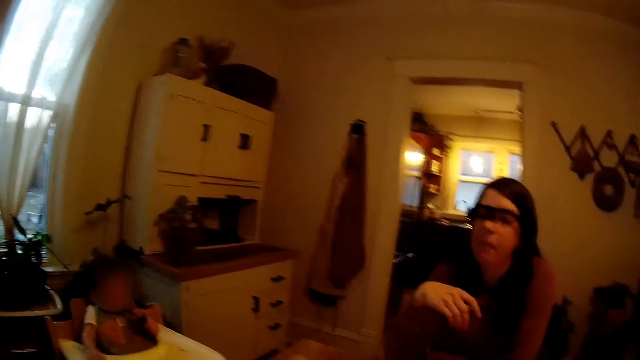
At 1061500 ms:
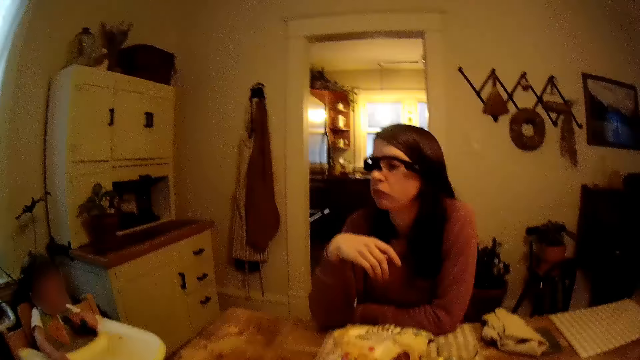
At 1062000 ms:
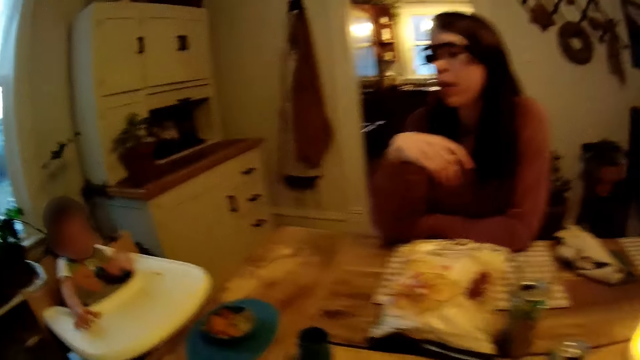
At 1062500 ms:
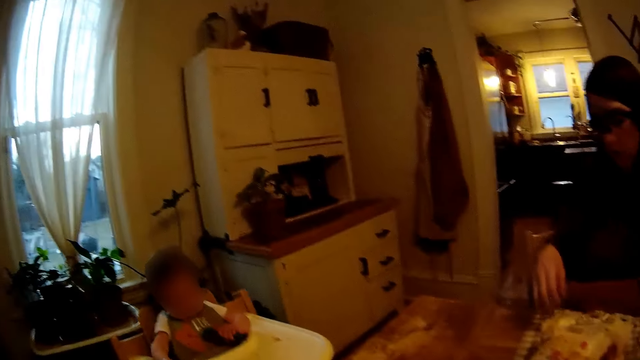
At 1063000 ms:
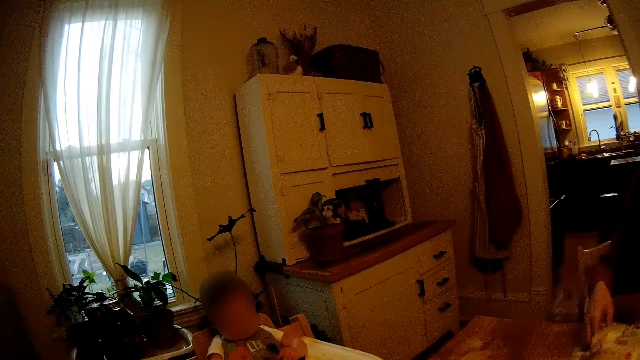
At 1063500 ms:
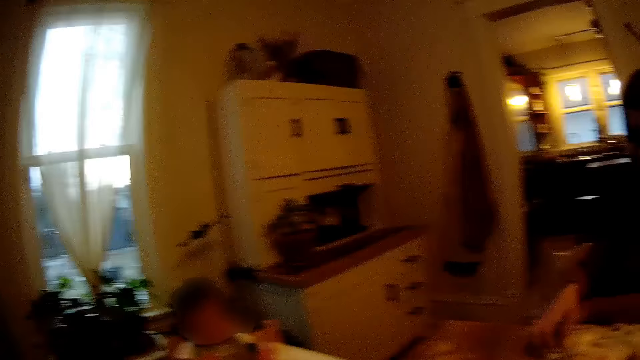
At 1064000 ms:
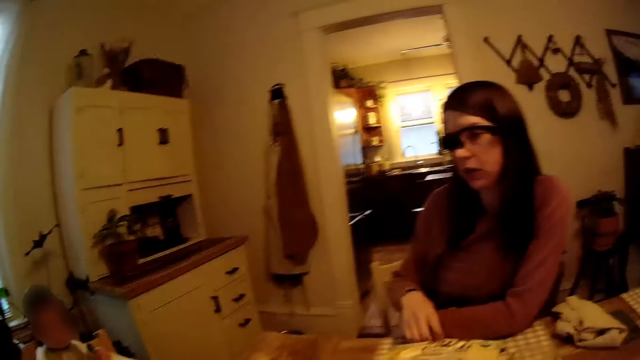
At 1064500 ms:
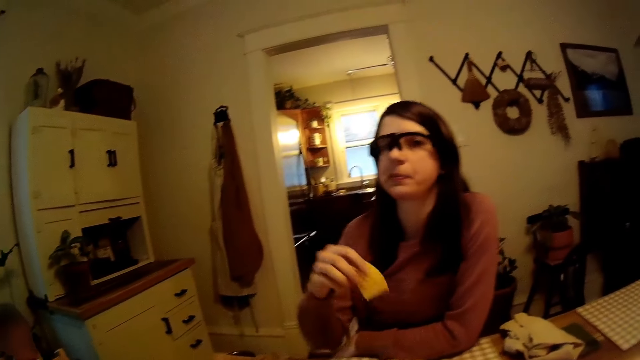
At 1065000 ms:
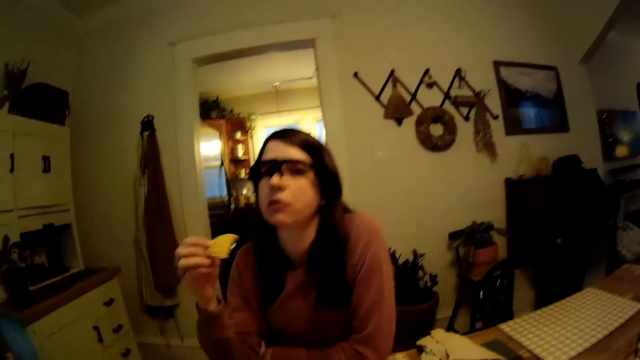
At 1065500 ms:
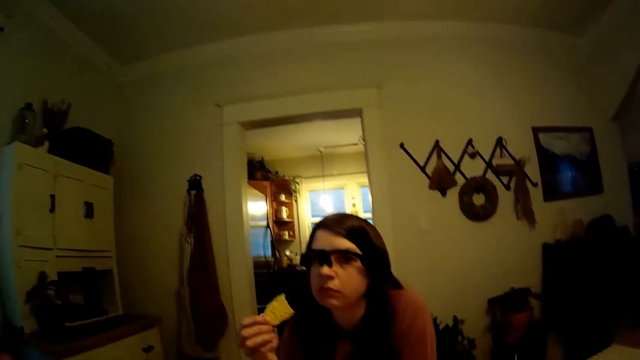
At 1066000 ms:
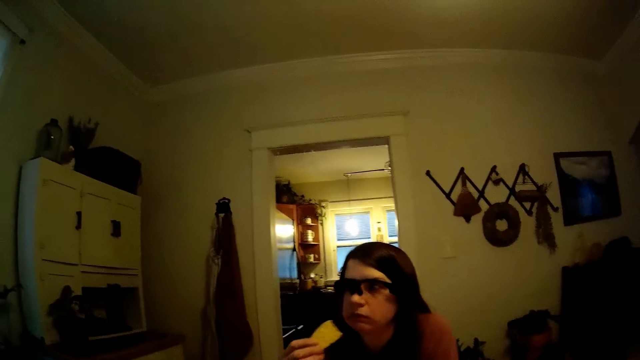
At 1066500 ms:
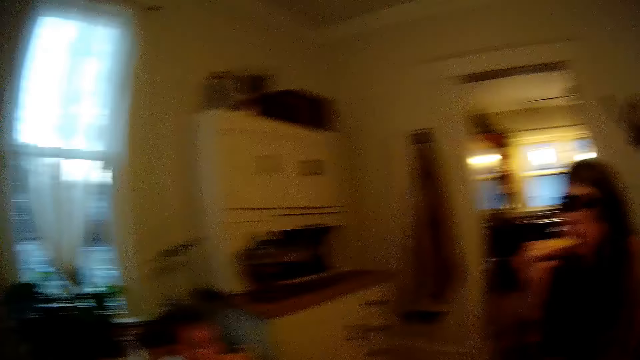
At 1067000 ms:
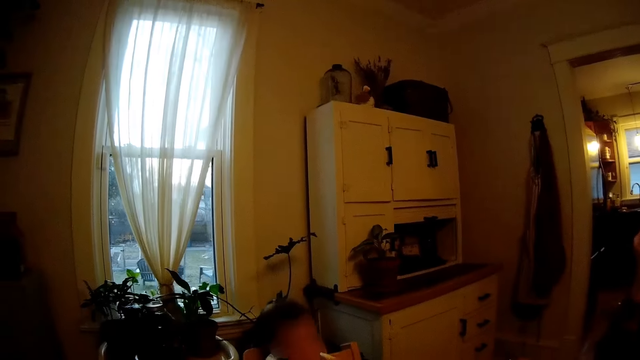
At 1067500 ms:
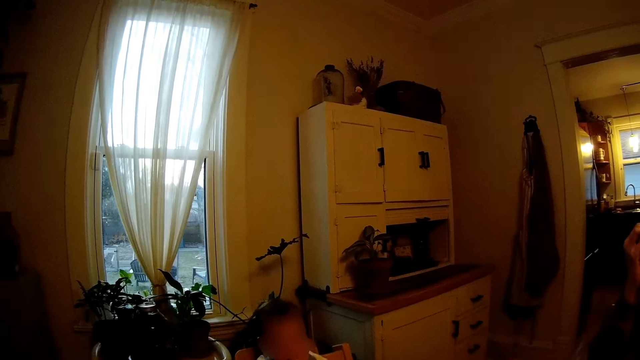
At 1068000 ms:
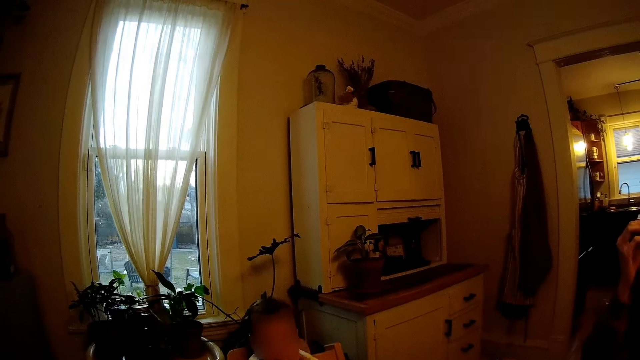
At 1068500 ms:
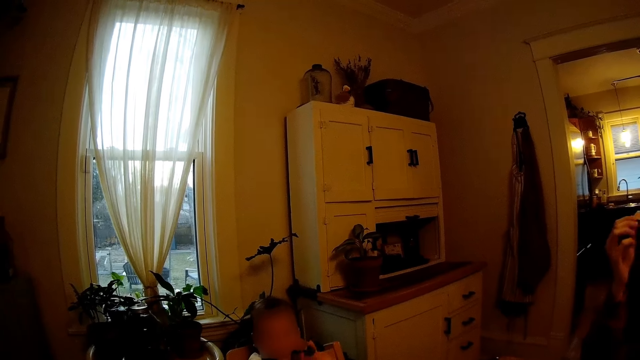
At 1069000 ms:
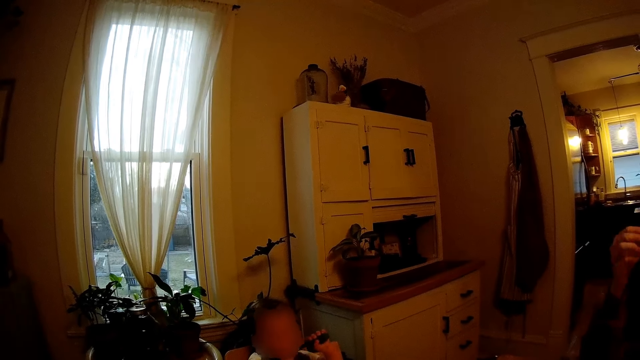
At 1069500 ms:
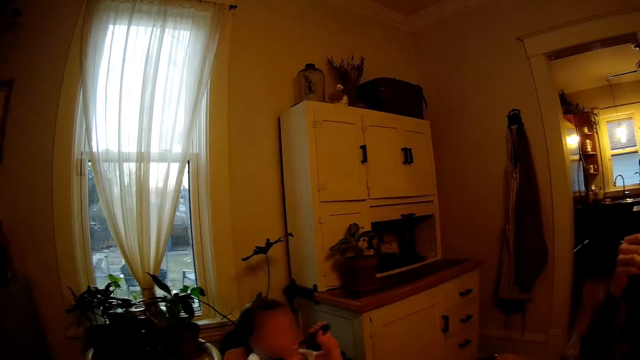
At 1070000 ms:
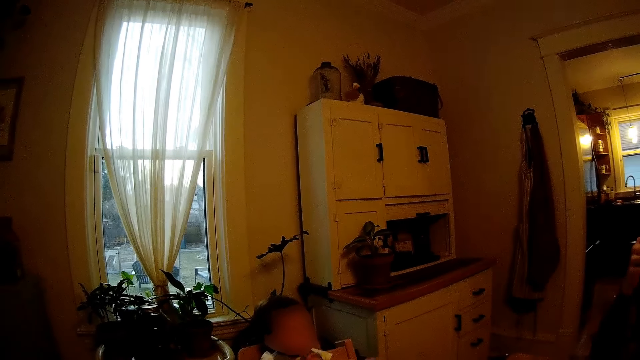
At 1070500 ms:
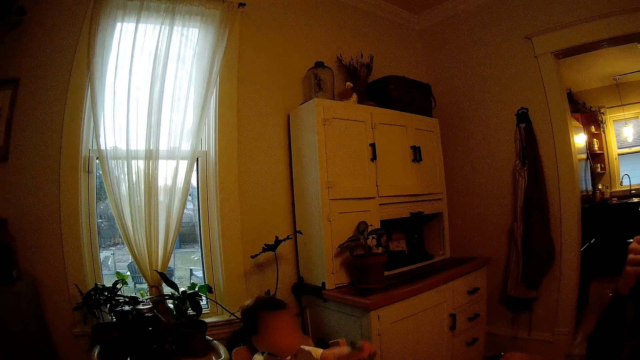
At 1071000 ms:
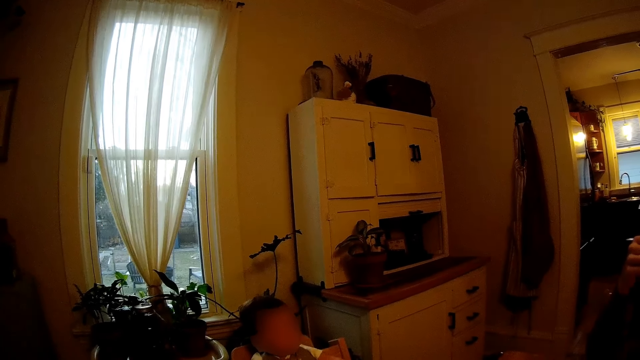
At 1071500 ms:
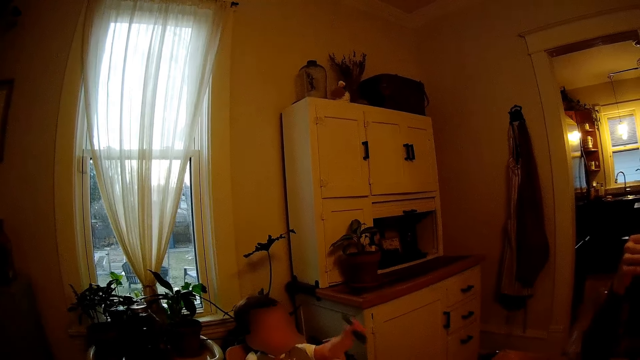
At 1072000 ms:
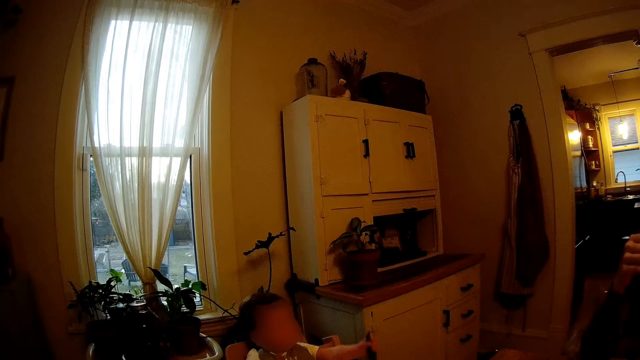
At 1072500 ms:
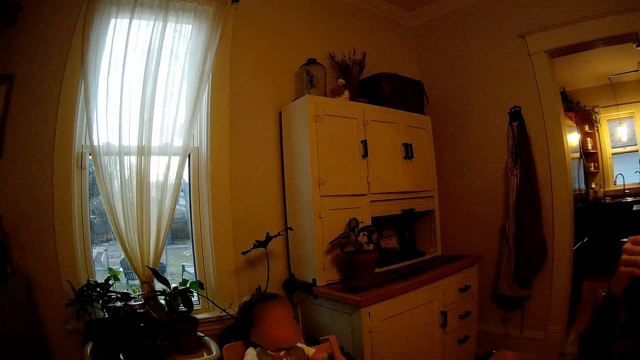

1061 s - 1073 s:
The woman picks a chip from the dining table with her right hand and puts the chip in her right hand in her mouth. The woman eats something.

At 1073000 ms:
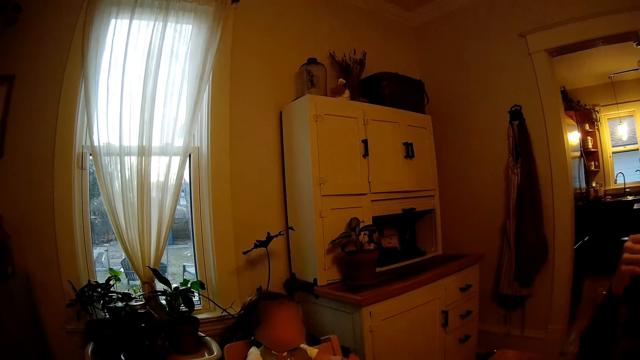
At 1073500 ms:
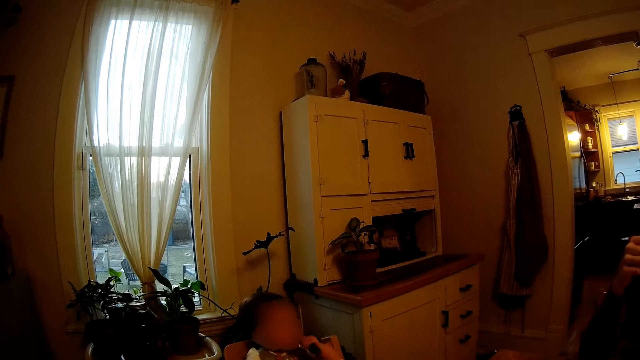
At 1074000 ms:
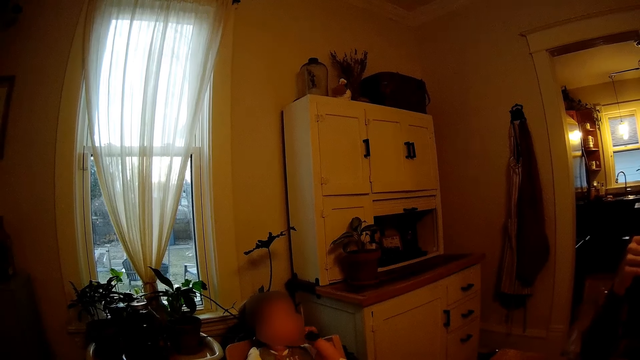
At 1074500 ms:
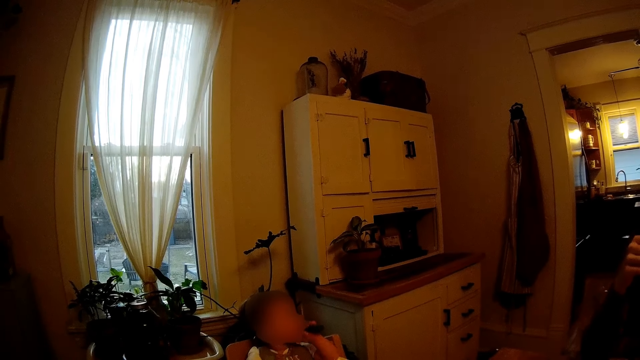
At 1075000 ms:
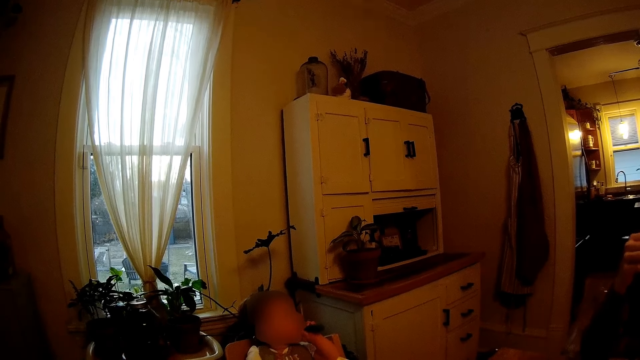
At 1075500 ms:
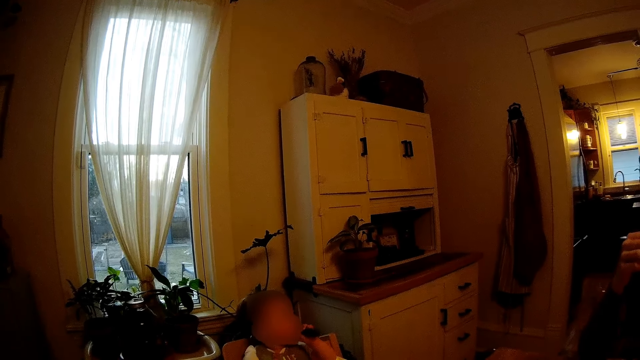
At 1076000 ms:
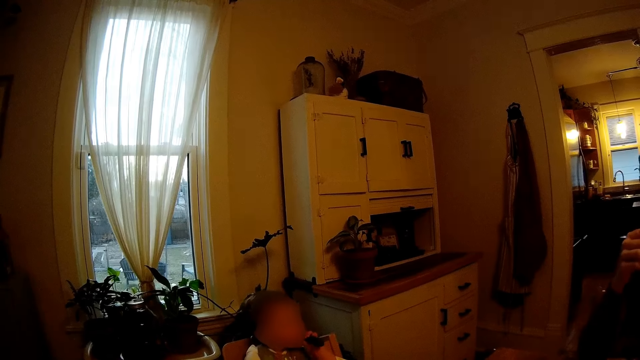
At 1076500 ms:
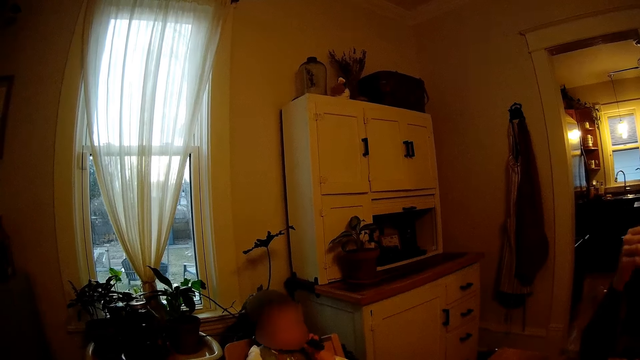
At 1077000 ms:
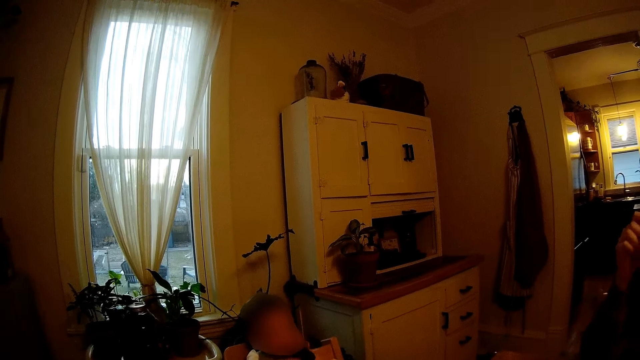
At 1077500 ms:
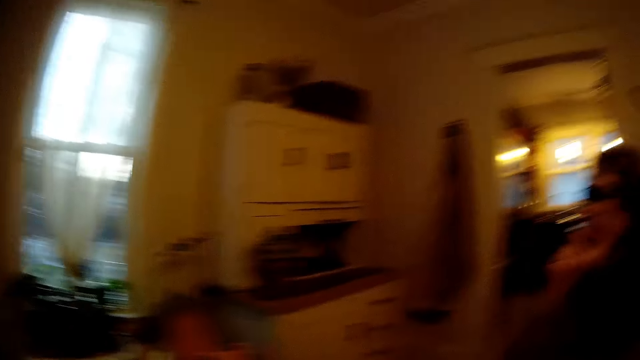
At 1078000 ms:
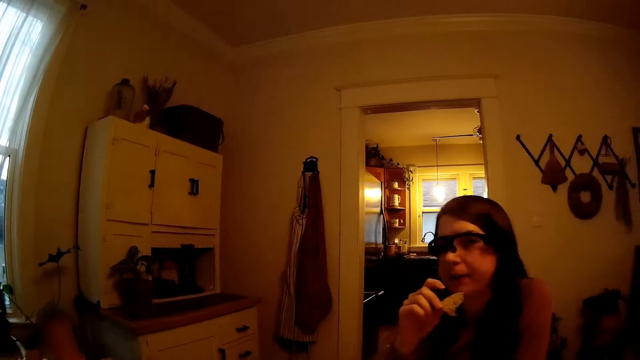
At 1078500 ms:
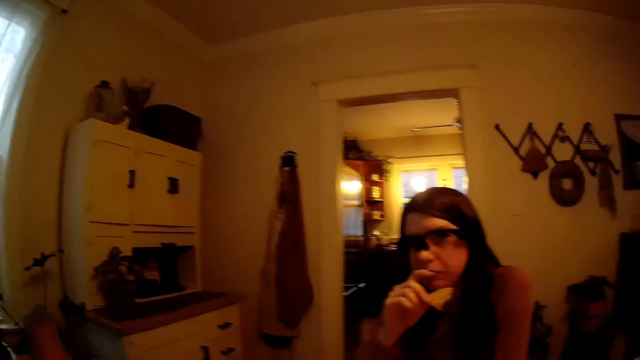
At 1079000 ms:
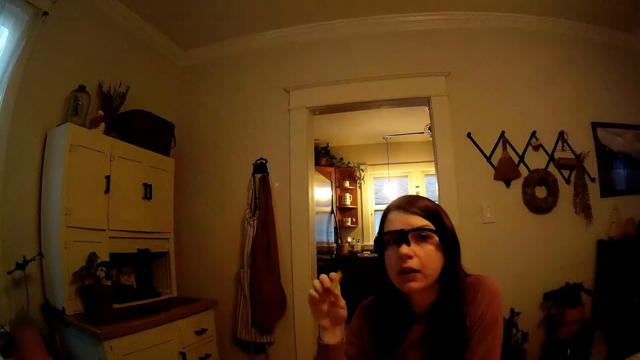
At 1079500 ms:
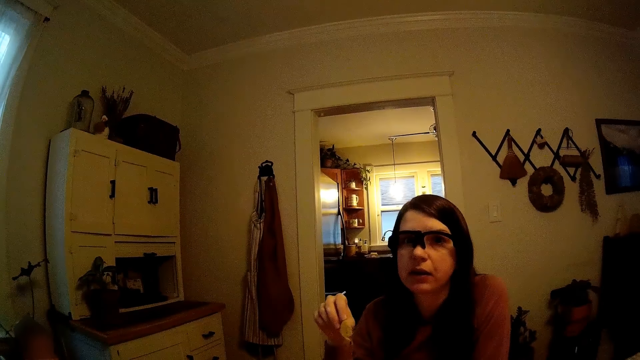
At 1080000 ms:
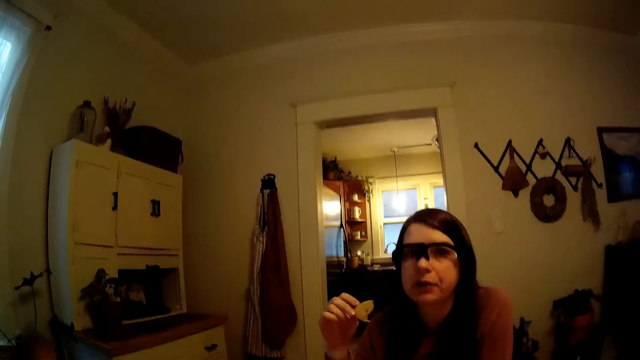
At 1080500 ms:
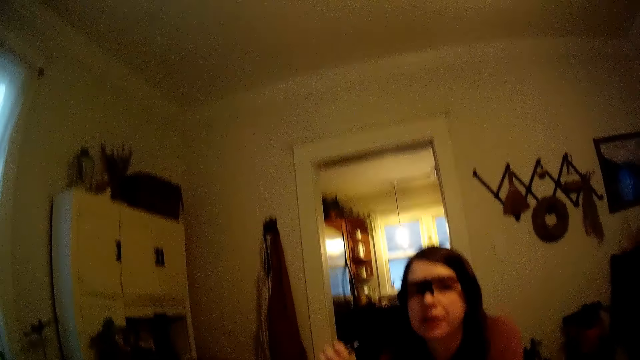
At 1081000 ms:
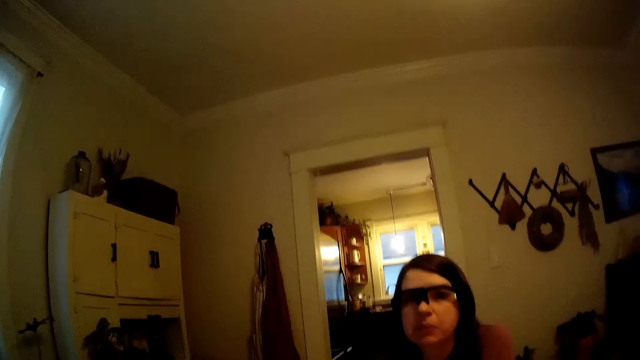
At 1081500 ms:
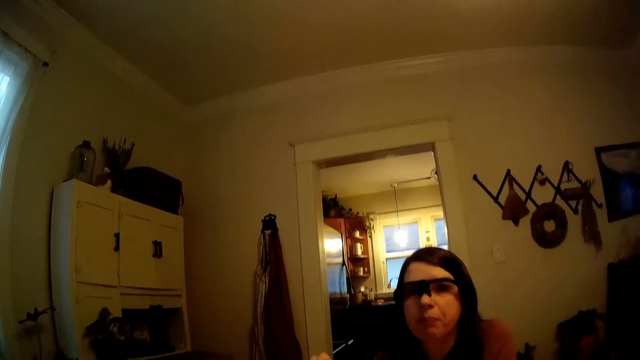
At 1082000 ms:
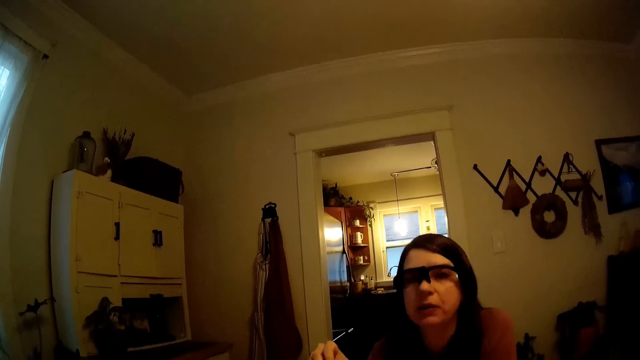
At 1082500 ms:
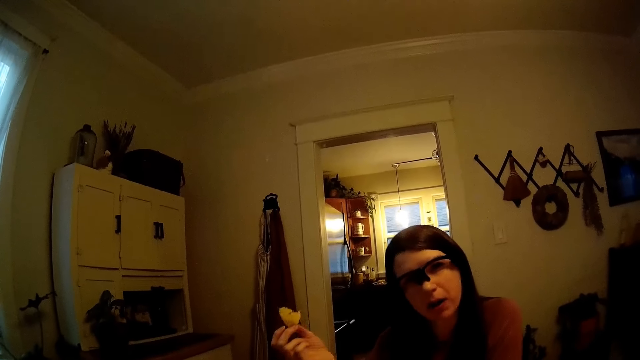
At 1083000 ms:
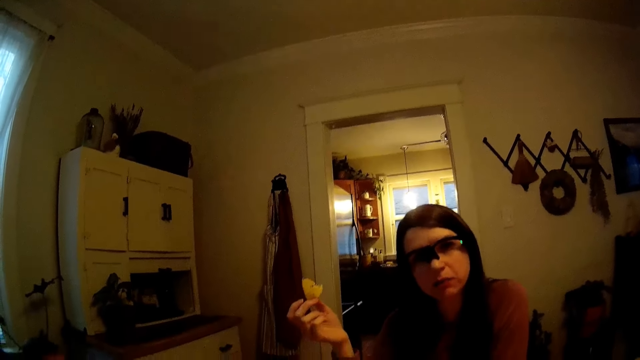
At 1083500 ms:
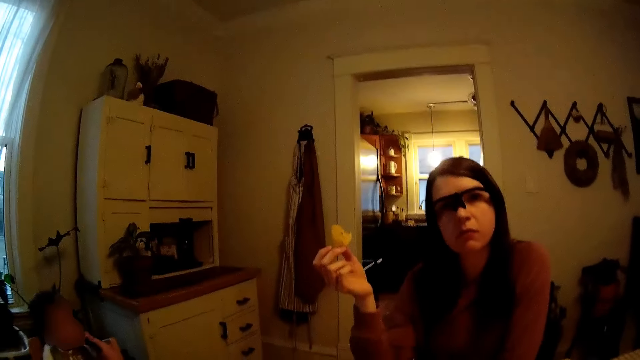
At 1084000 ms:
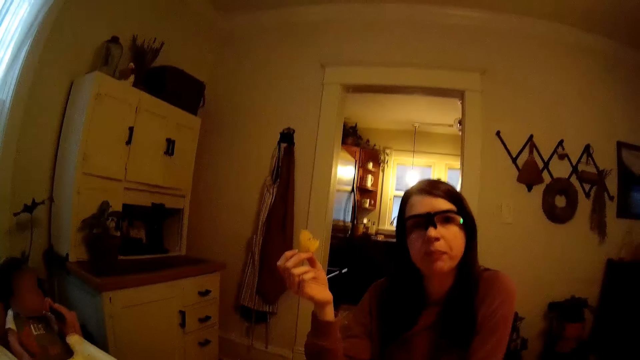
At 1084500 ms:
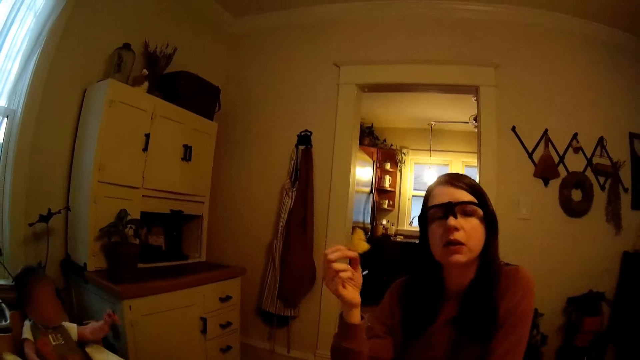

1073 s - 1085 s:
The woman holds the chip in her hand. The woman talks to the camera wearer.
